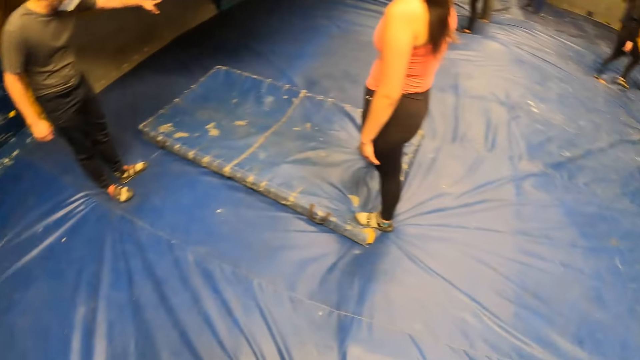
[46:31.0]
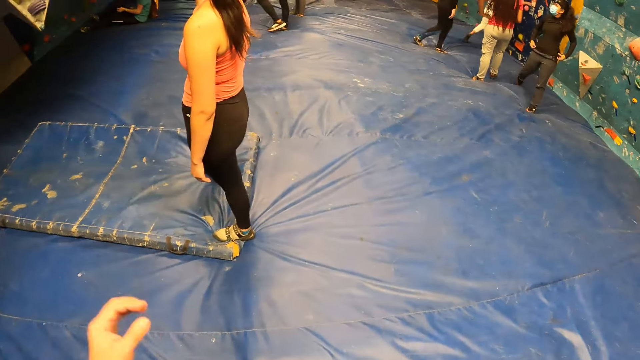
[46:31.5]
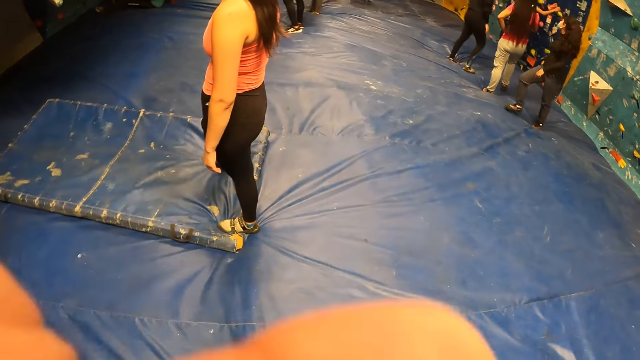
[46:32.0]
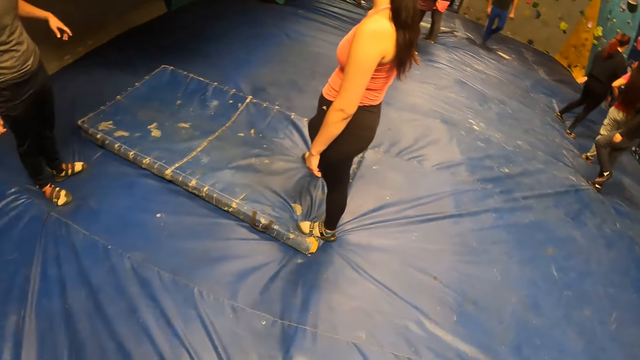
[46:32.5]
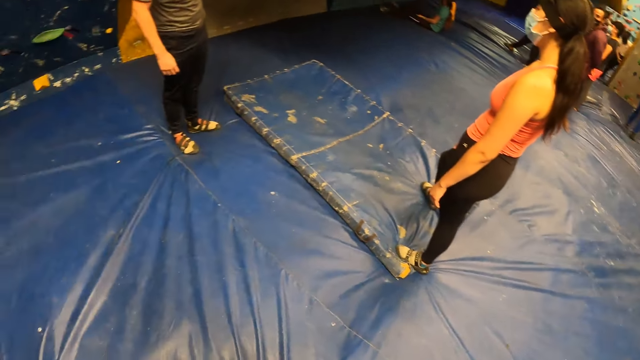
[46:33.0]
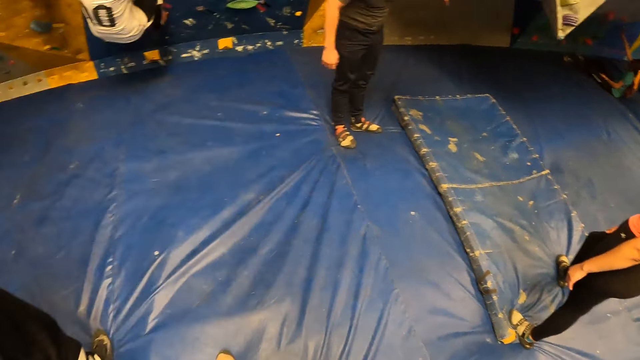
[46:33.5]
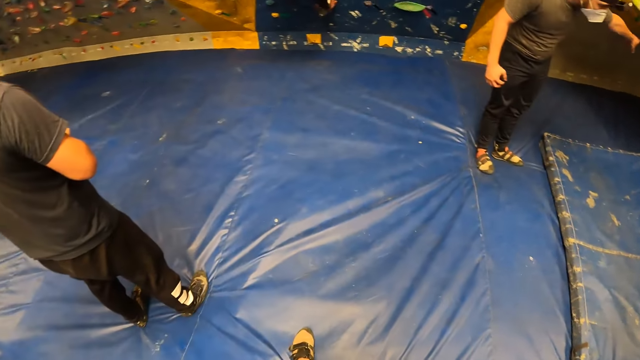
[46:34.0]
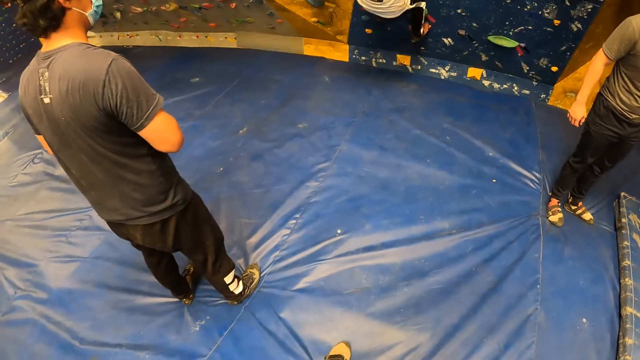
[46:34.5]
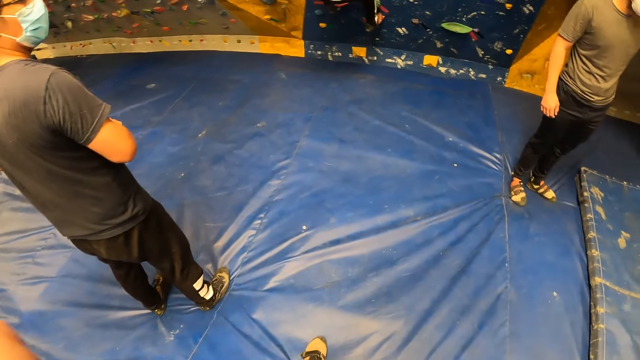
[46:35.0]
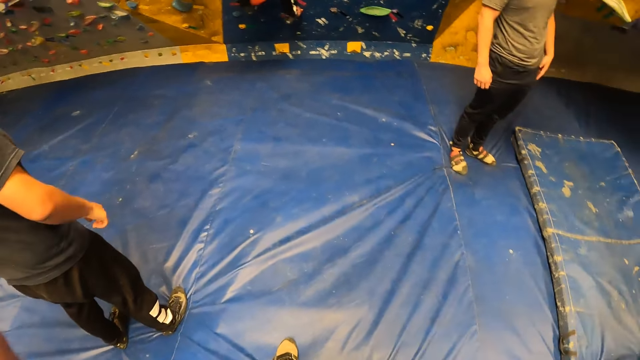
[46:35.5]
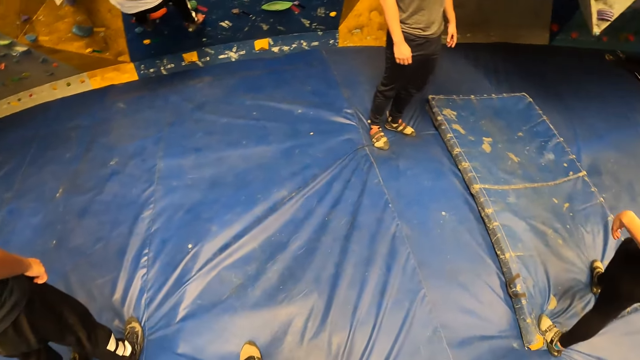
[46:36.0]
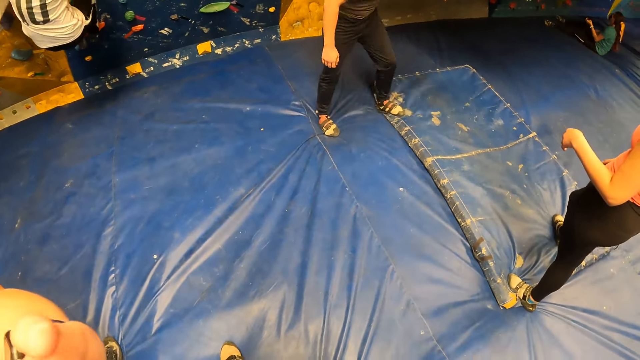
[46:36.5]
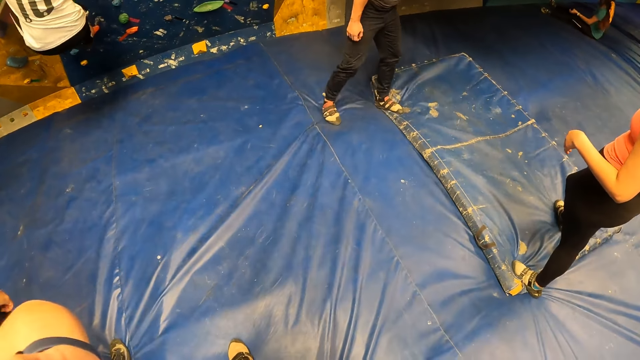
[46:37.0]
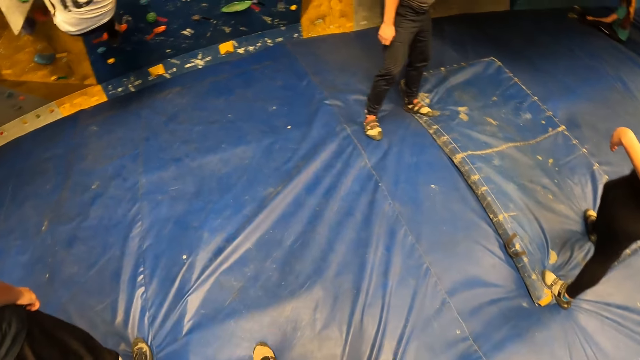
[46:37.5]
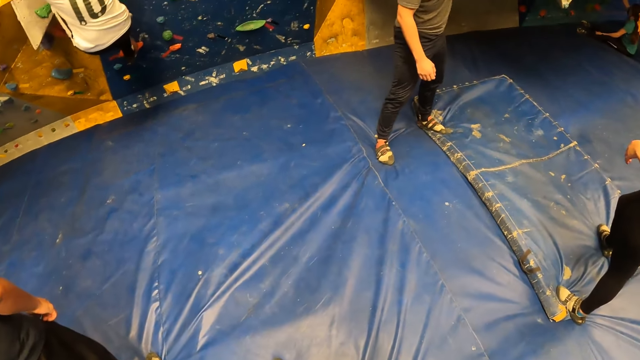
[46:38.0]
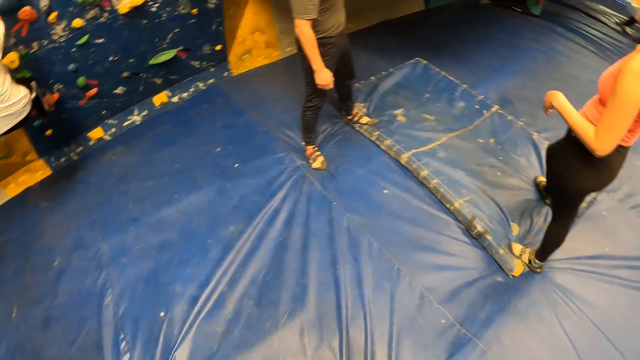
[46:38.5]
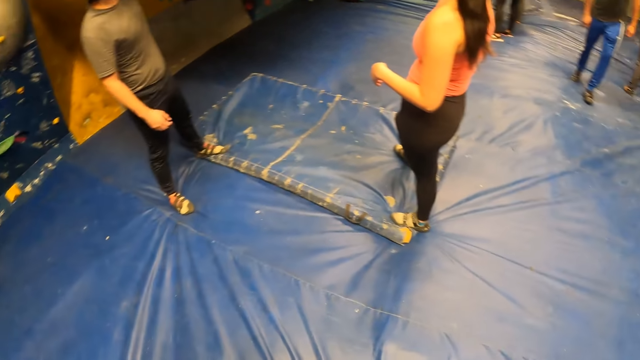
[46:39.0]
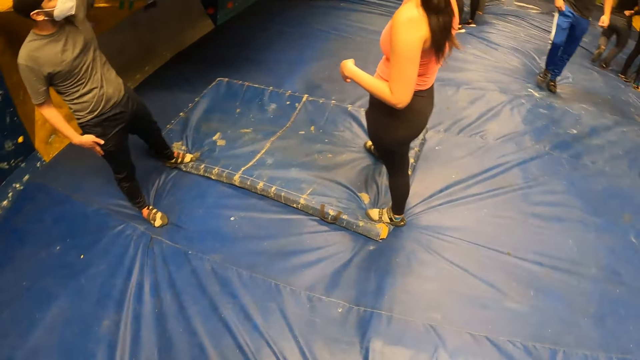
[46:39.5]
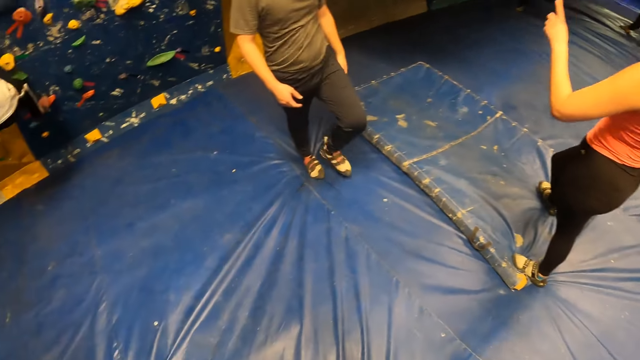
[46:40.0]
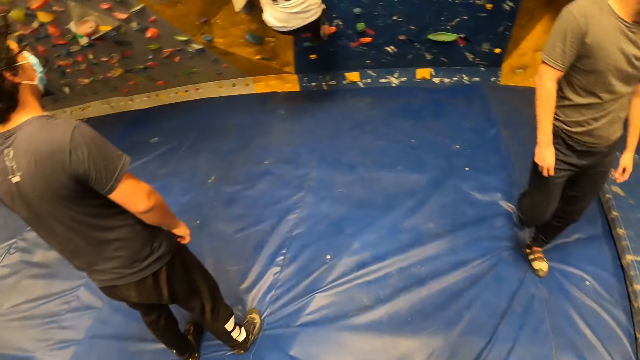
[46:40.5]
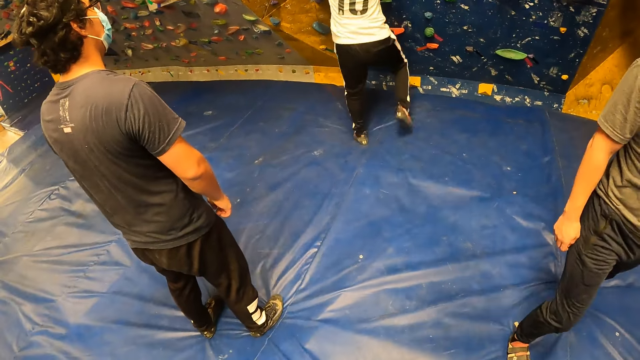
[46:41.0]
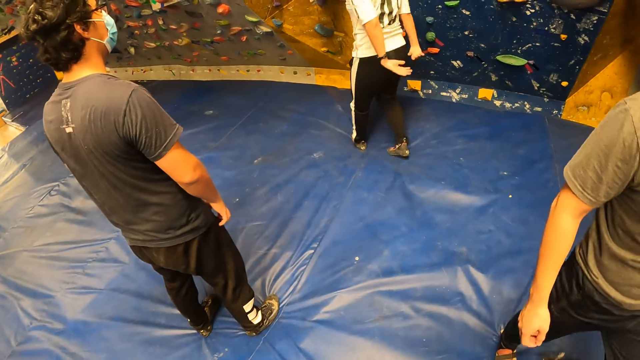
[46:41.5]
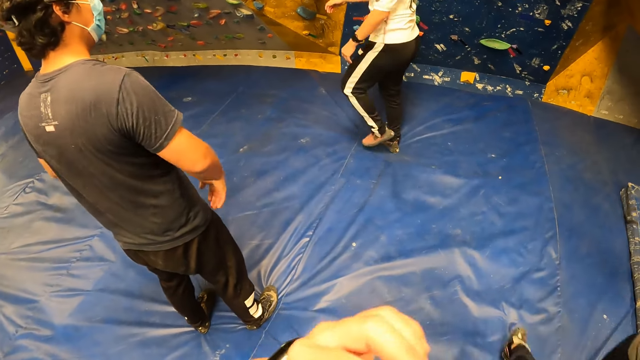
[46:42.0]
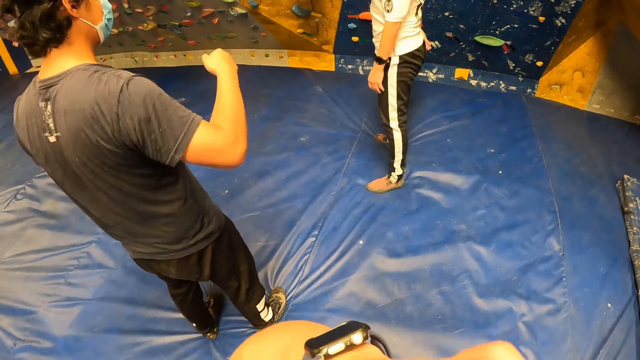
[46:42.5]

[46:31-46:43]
The camera wearer raises her hand. She looks around. She raises her hand. She looks around. She lowers her hand. She looks around. The man jumps down from the bouldering wall to the ground.

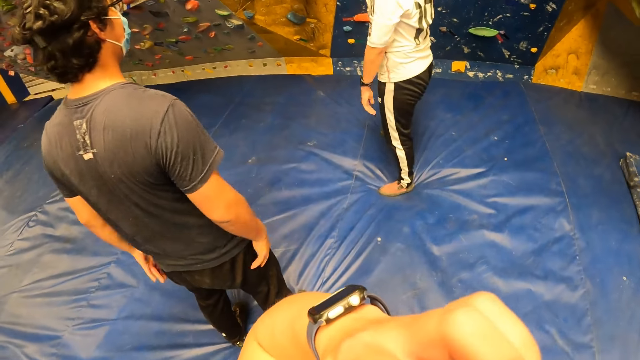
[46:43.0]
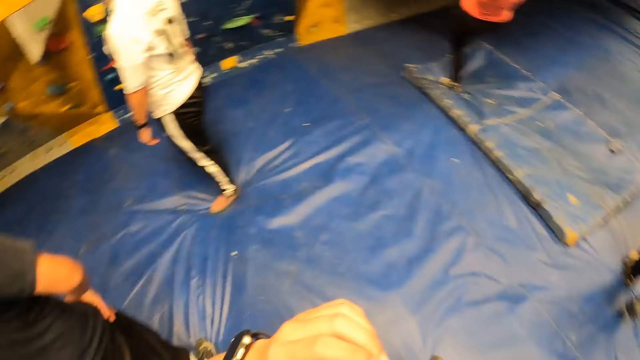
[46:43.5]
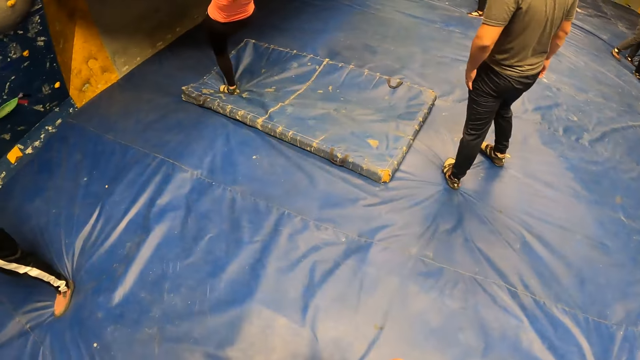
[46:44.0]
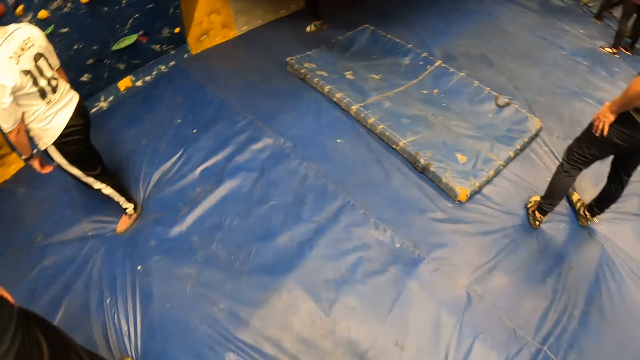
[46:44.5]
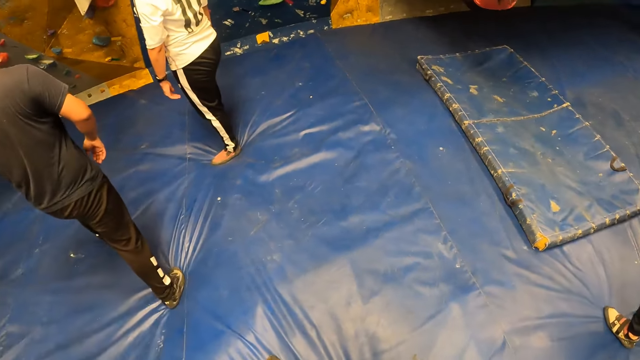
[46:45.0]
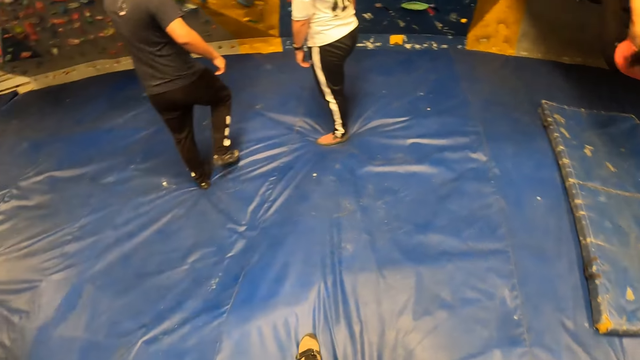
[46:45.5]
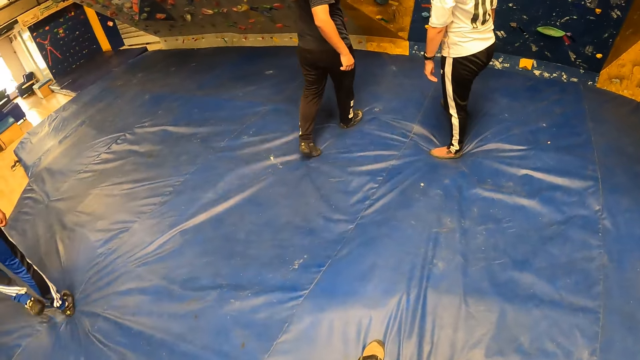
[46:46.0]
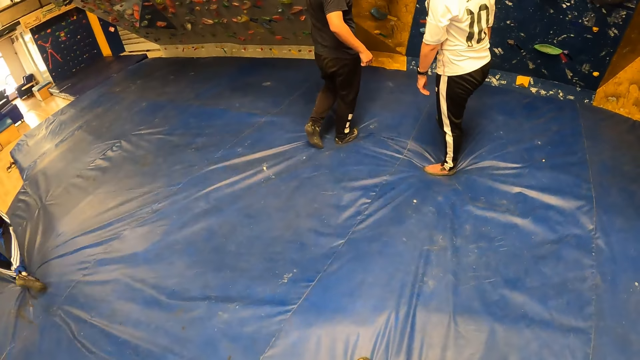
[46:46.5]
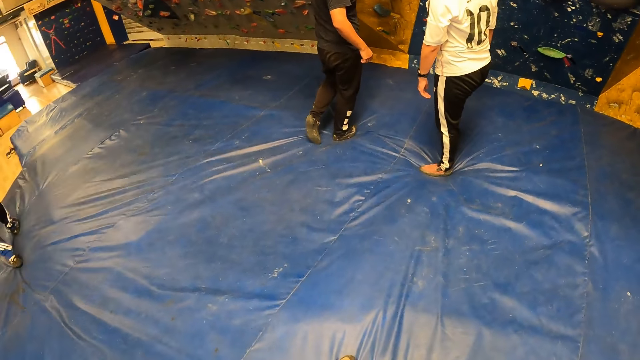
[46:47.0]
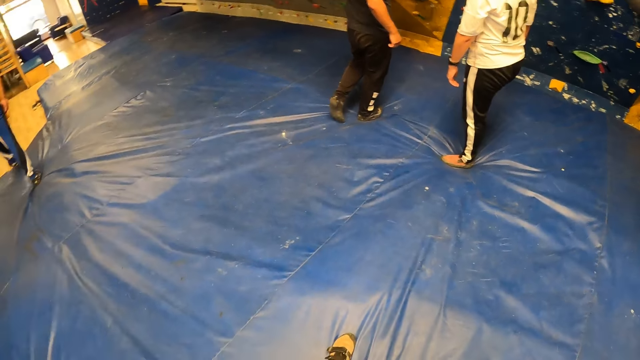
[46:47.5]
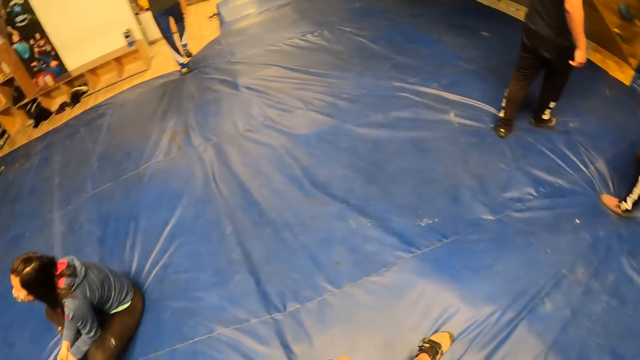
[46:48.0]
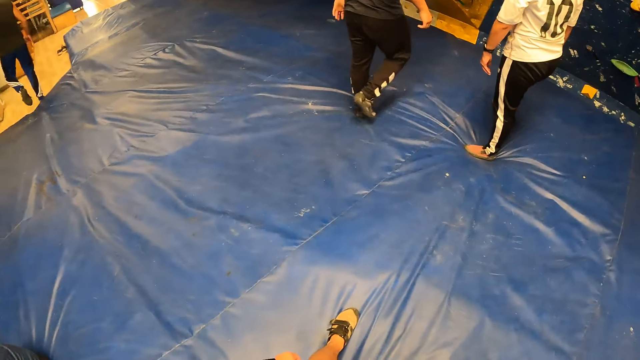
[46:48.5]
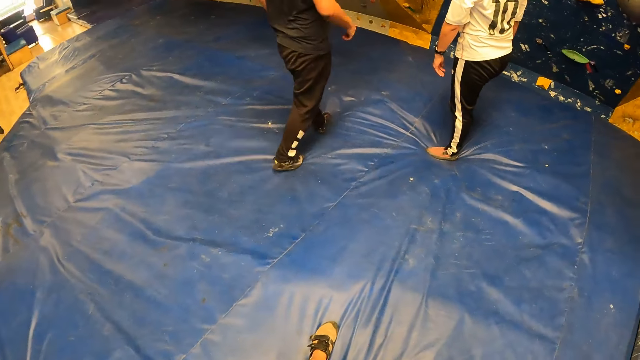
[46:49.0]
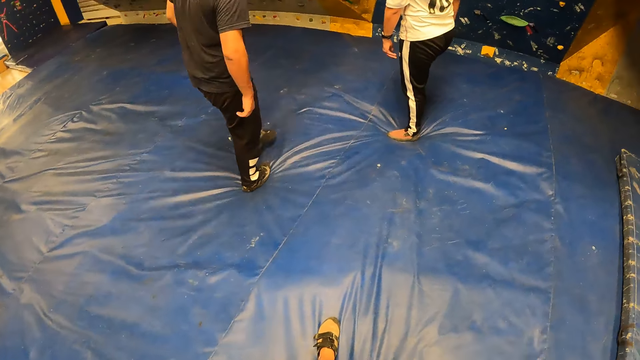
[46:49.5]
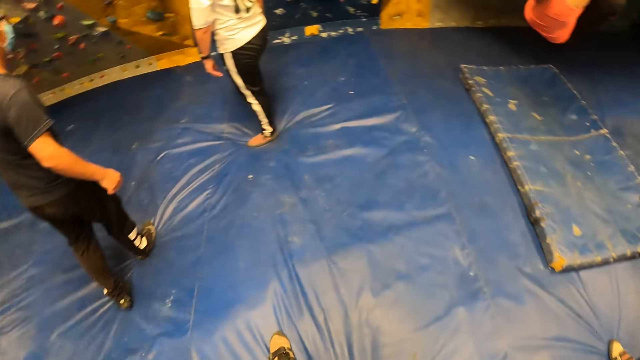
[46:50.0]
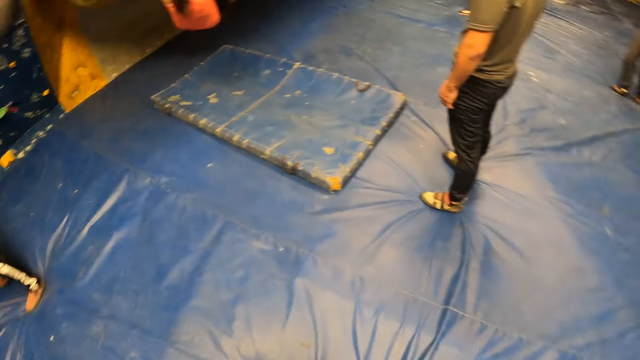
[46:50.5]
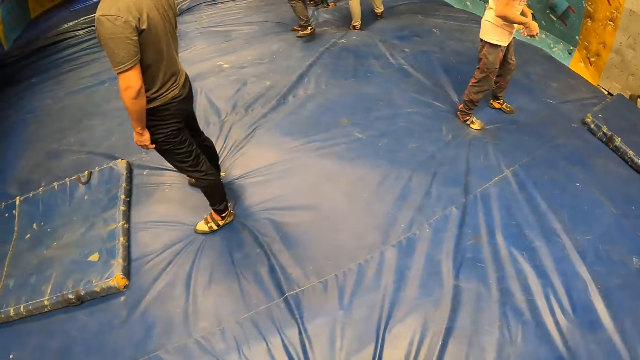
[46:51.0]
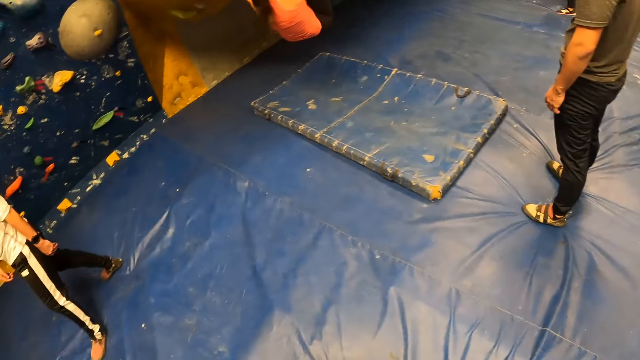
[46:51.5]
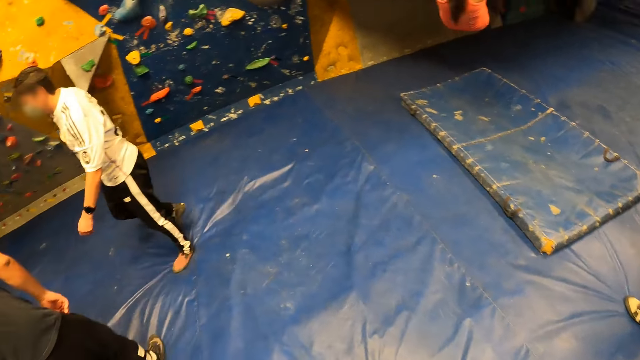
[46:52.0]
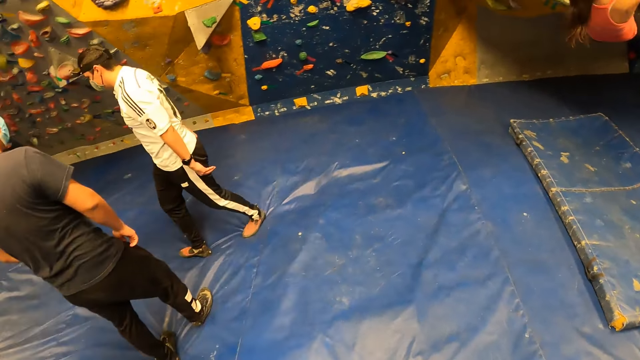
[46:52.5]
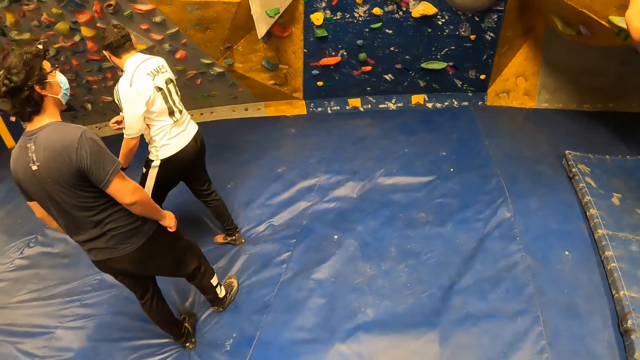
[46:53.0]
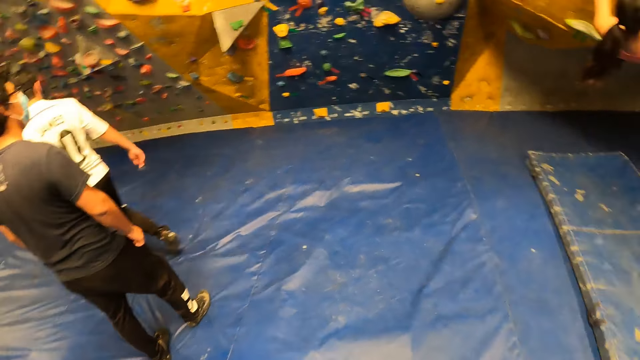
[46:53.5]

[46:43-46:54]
The camera wearer scratches her face. She looks around. The man touches the bouldering wall with his right hand.
